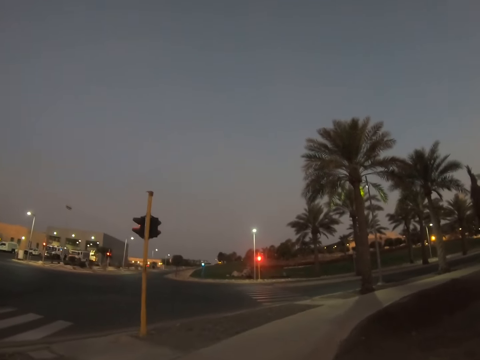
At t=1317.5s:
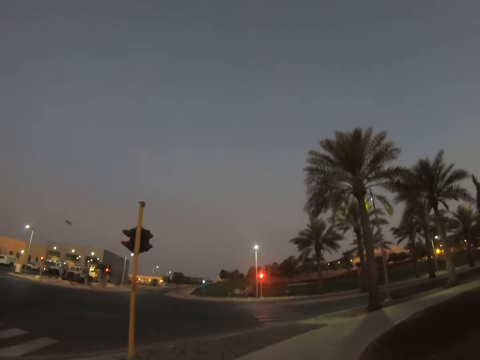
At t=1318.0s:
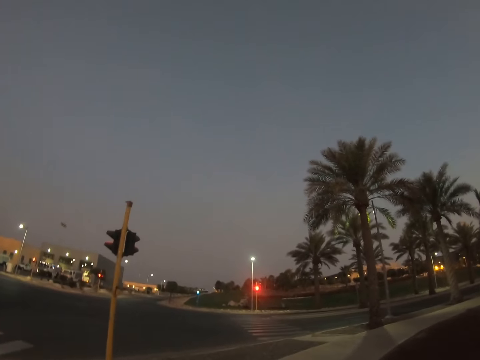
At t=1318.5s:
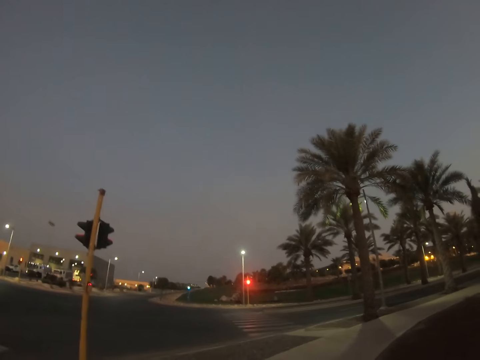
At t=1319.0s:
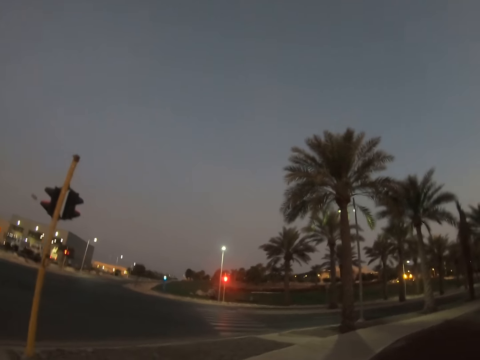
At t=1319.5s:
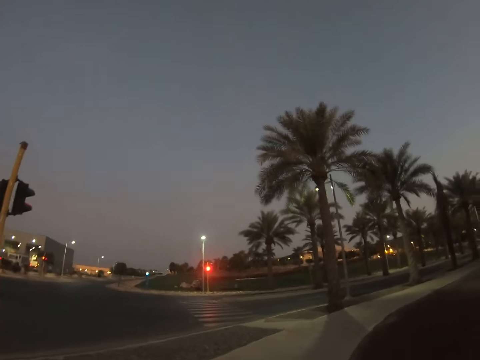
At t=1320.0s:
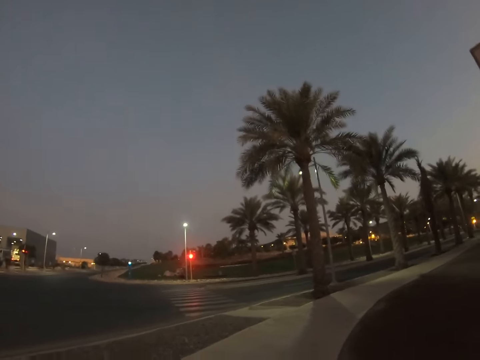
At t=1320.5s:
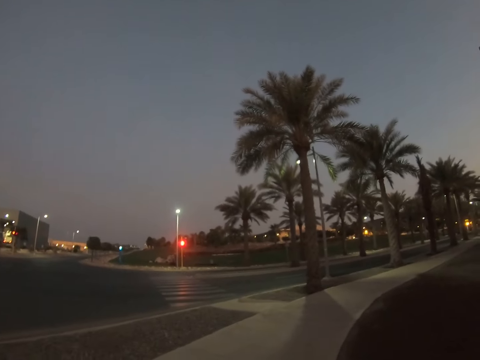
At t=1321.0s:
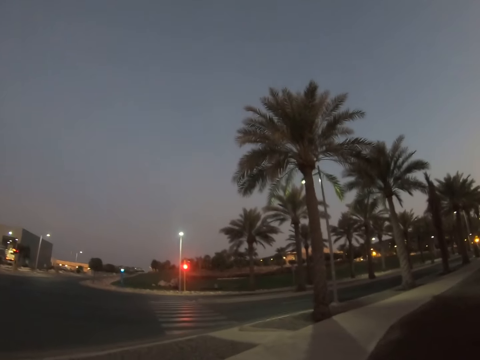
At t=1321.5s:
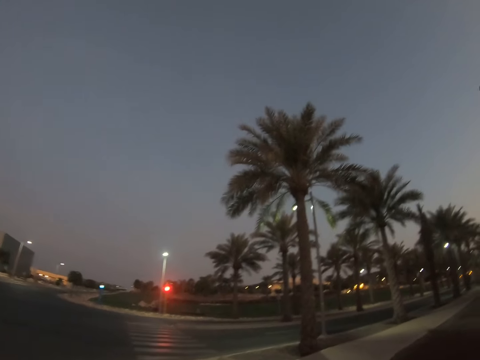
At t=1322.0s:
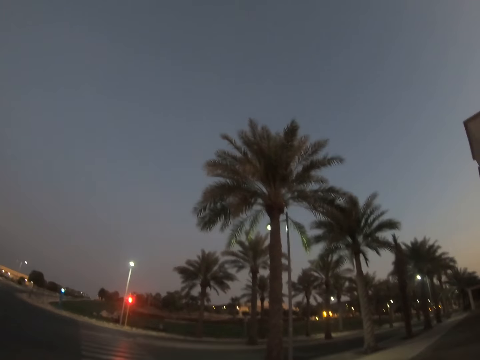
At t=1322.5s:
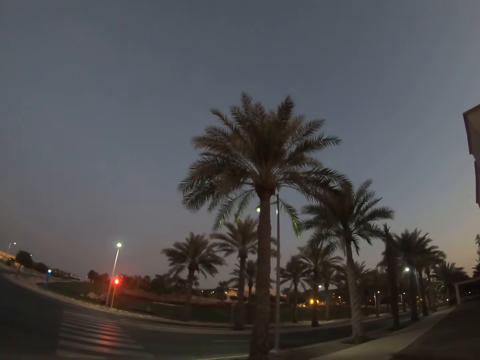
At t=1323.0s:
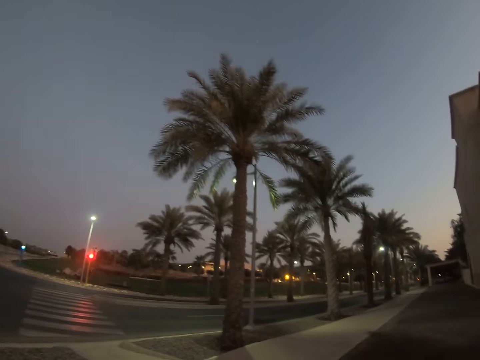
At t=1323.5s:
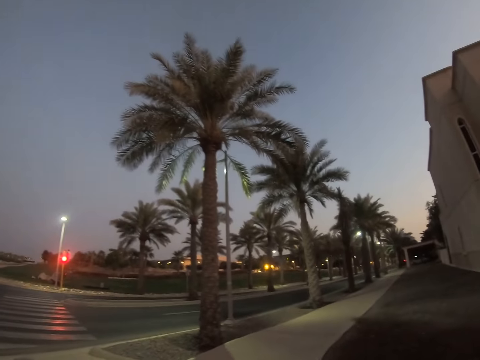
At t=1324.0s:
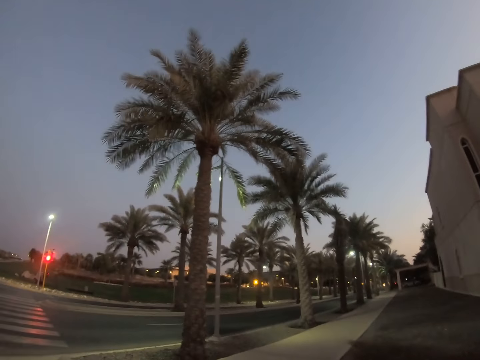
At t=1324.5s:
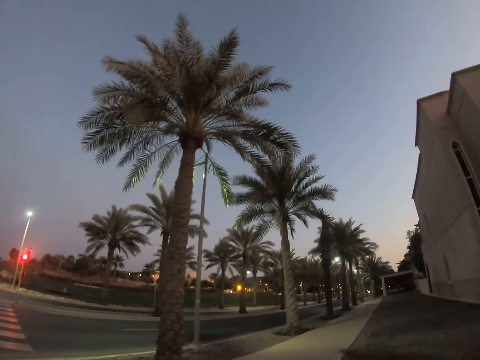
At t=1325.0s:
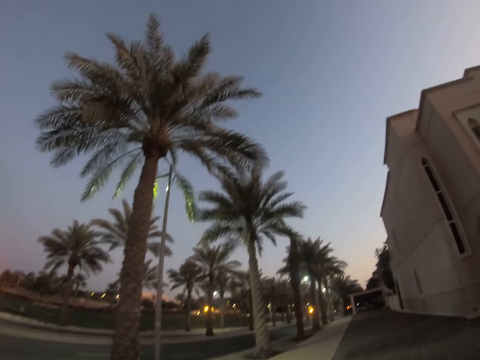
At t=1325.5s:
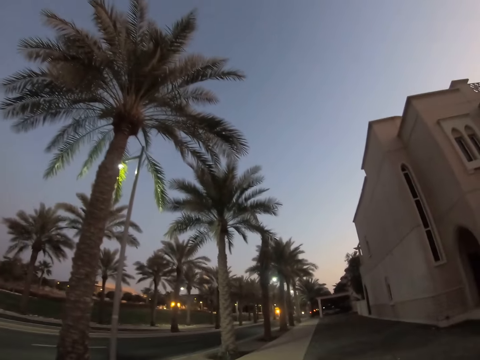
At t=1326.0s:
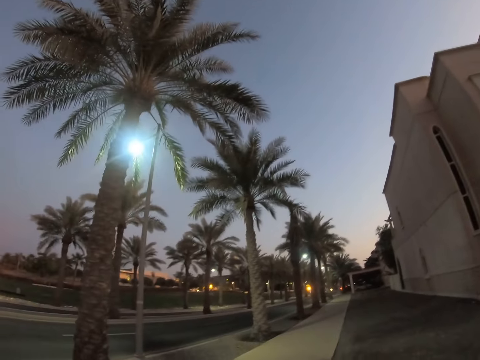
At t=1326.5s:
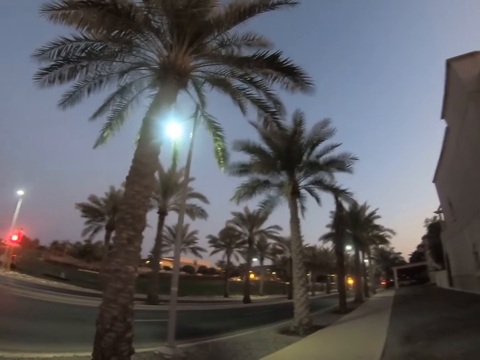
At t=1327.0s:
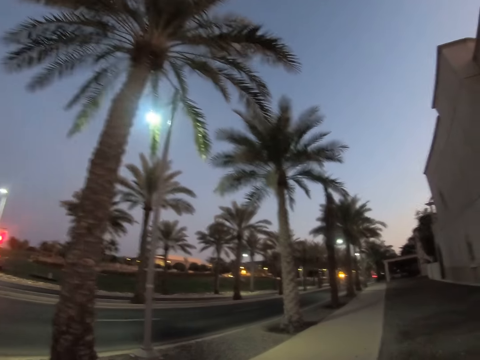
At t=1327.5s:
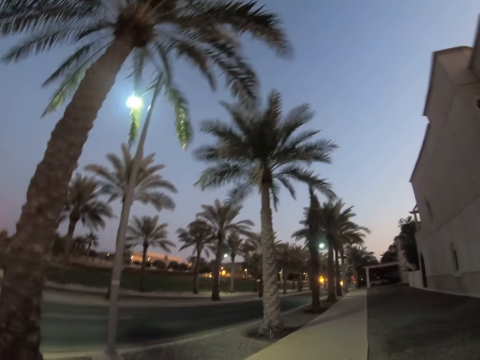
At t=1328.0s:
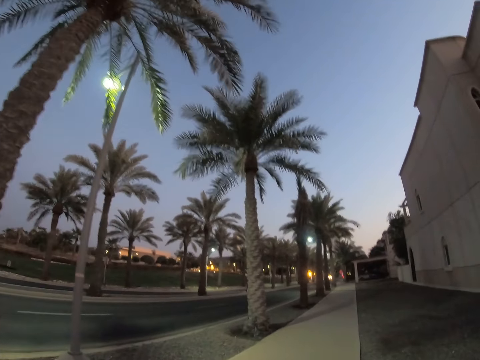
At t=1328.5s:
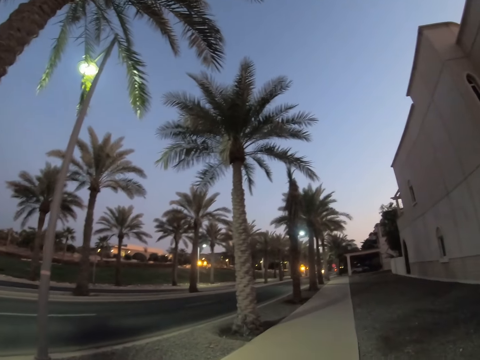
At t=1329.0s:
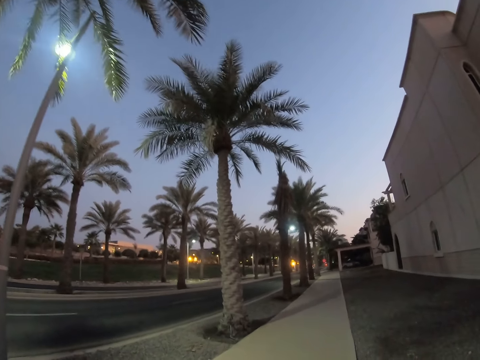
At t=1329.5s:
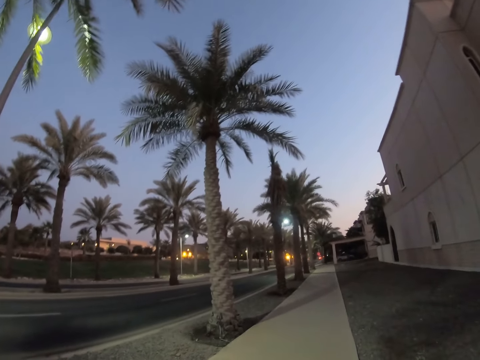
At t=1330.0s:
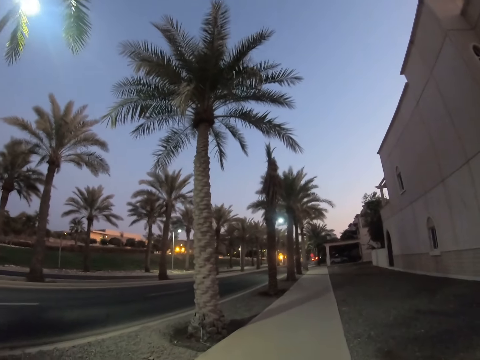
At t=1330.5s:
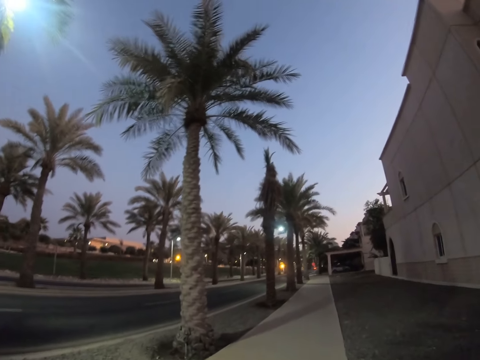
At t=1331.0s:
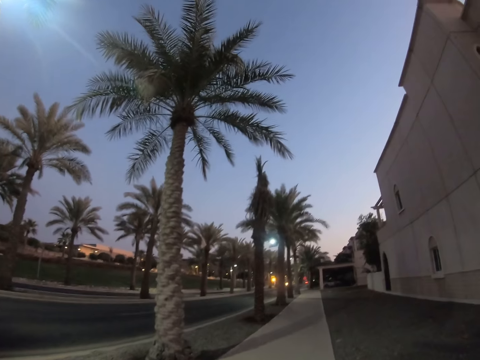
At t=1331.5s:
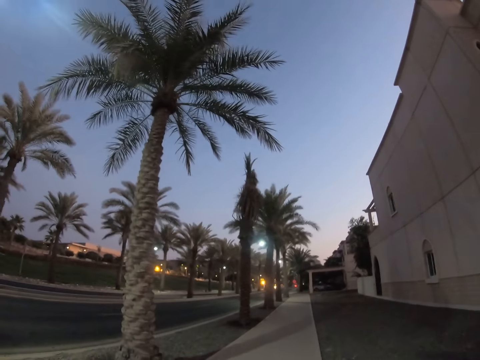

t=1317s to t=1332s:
The camera wearer looks around a sidewalk. They walk around the sidewalk.

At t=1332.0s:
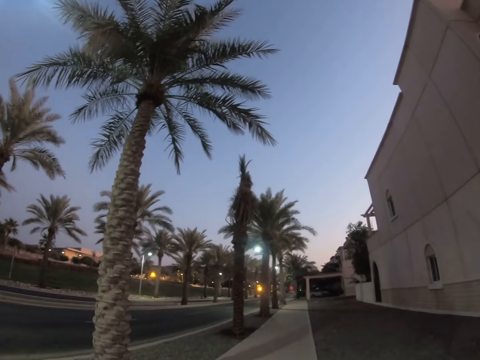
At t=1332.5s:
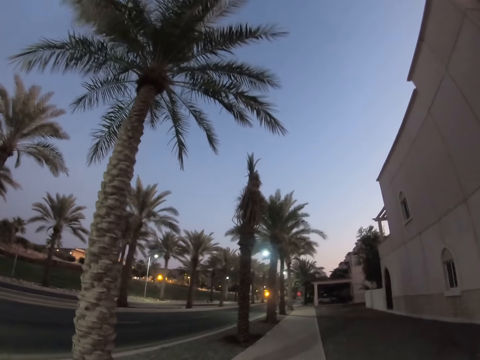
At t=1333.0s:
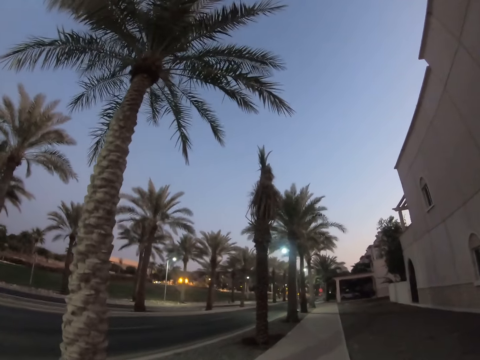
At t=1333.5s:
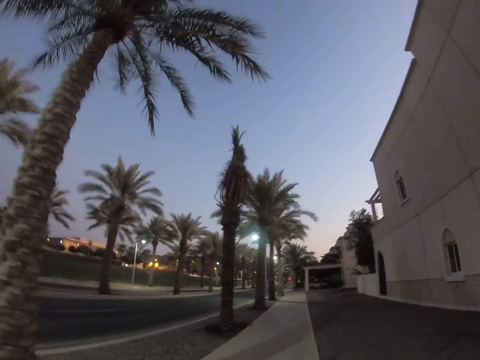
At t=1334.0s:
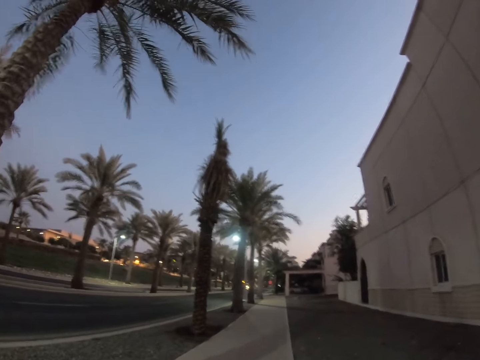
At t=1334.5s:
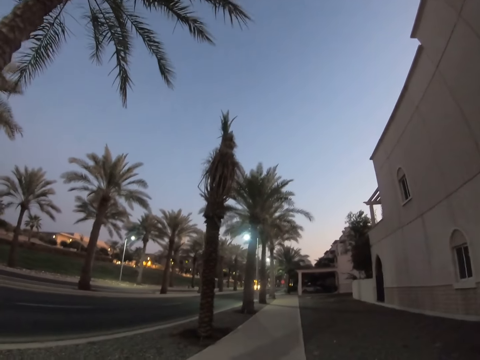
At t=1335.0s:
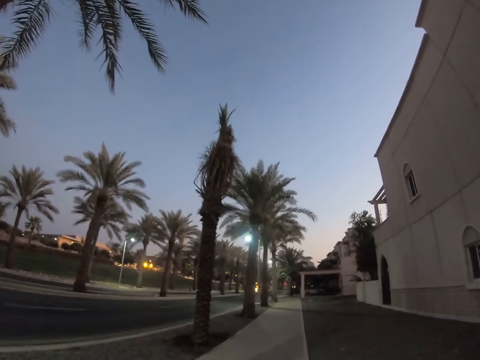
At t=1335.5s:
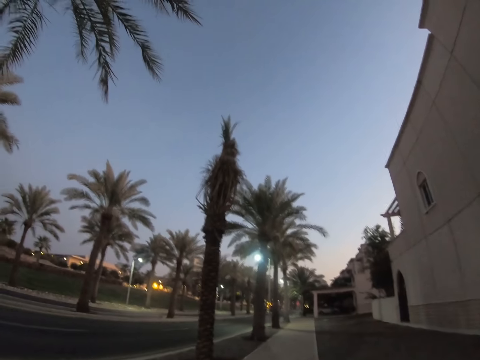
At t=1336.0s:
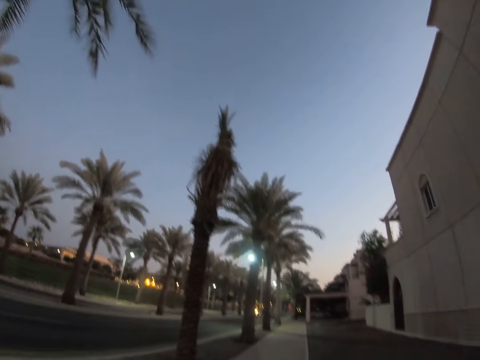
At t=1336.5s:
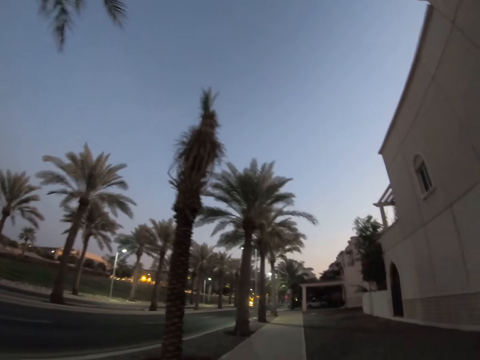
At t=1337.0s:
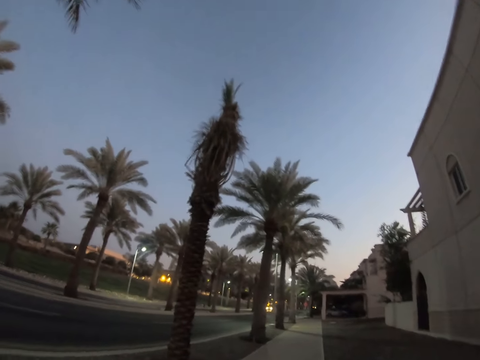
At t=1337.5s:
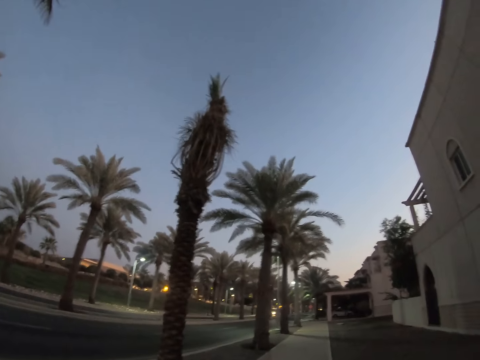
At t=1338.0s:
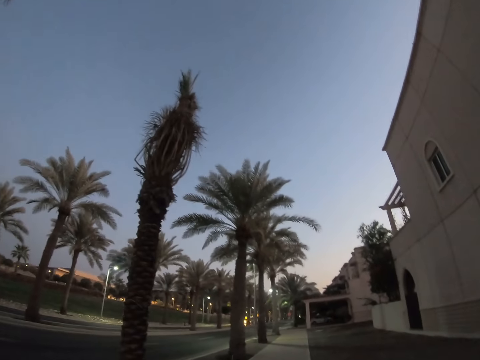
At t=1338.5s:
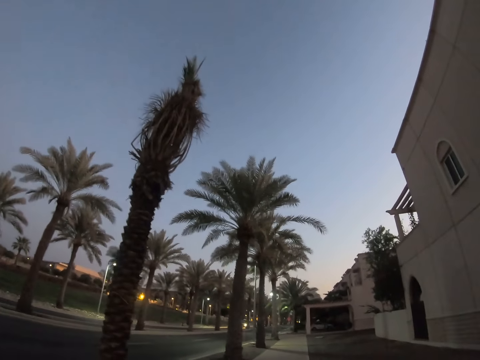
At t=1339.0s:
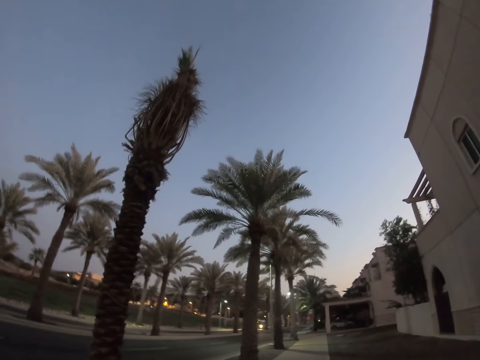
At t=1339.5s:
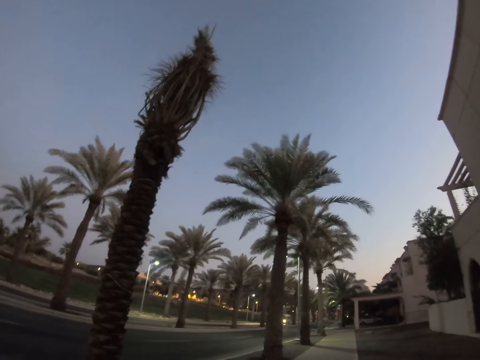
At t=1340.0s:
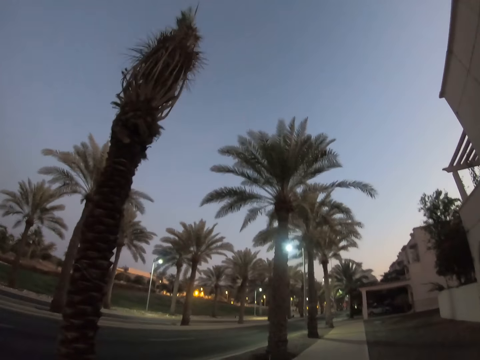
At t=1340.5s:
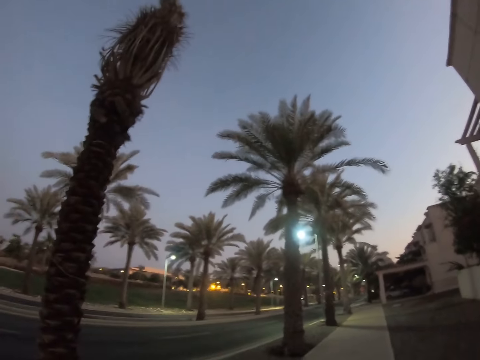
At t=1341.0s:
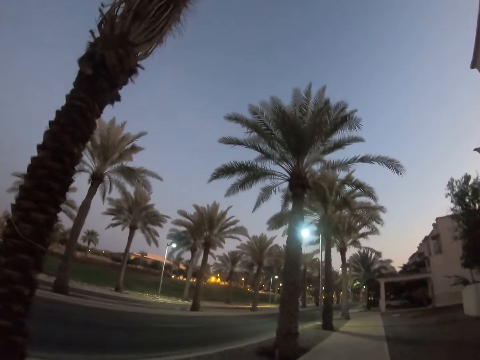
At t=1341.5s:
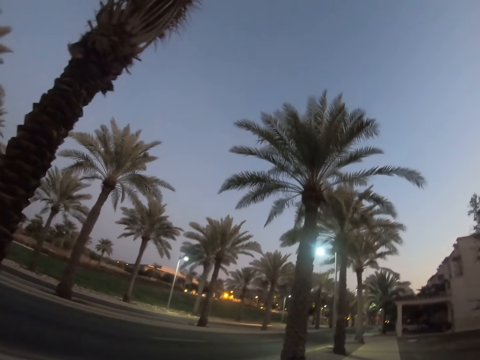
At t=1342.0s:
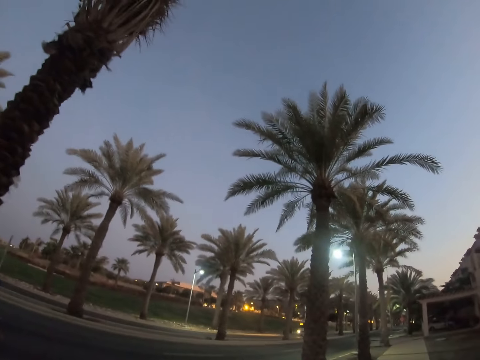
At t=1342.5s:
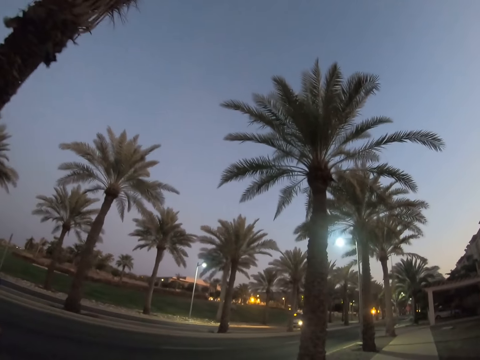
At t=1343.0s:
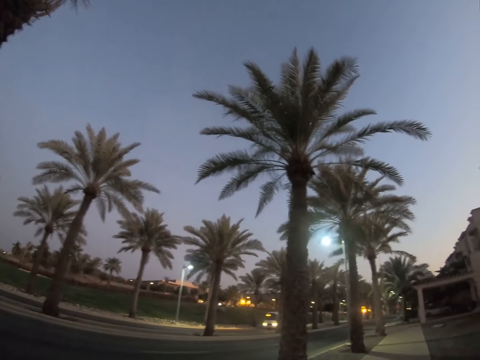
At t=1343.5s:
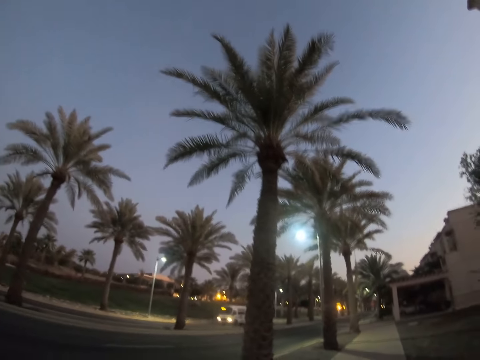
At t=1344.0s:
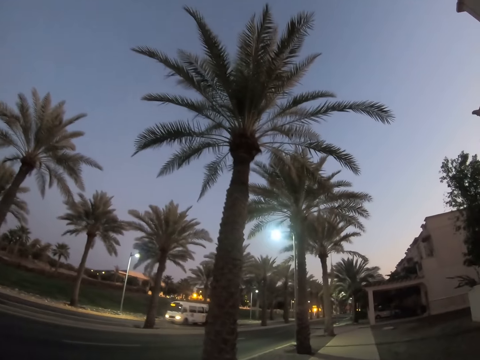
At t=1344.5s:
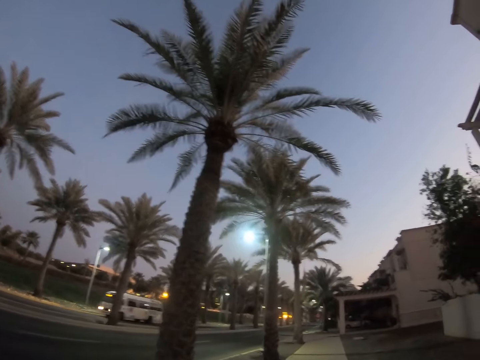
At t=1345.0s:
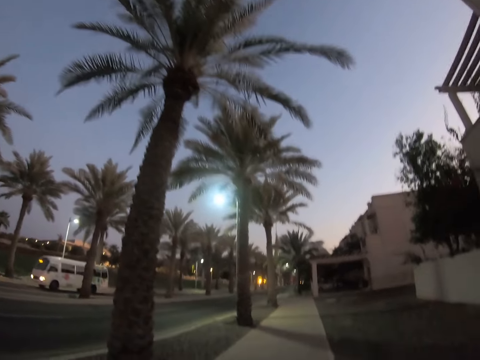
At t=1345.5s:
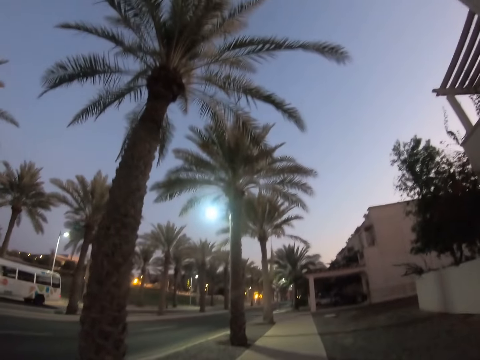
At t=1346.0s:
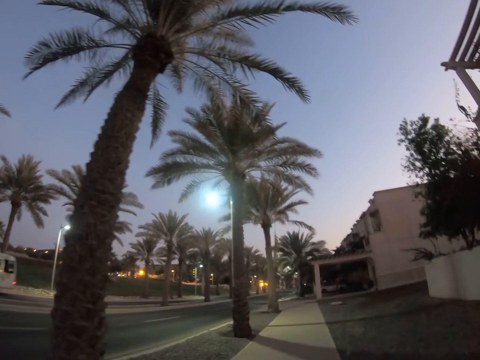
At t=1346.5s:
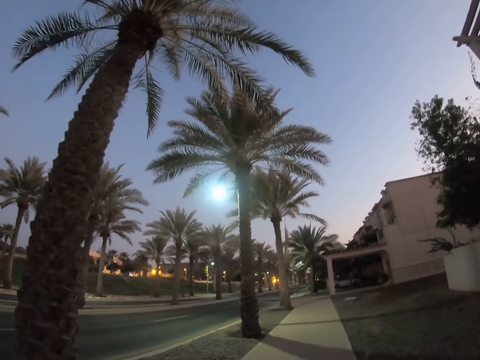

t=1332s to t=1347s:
The camera wearer looks around the road. They walk around a sidewalk. They walk past a Nissan.
